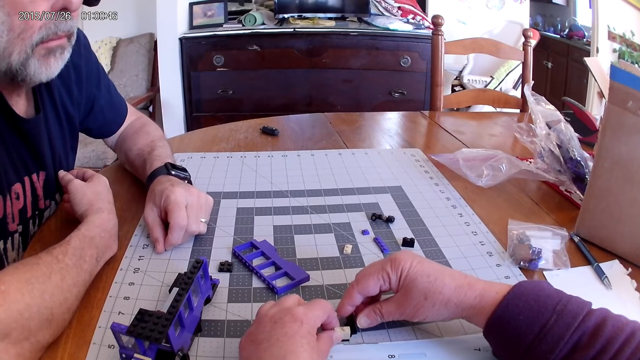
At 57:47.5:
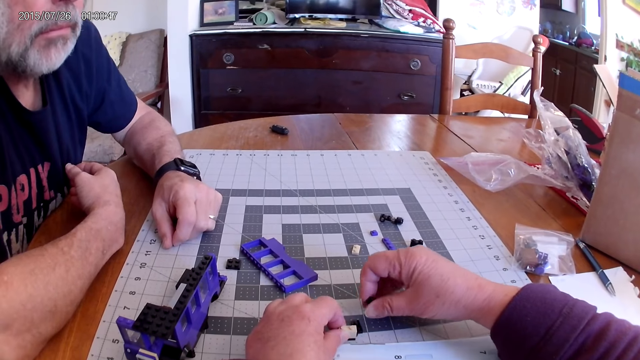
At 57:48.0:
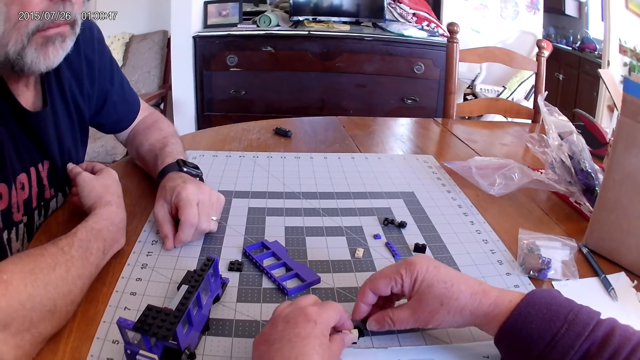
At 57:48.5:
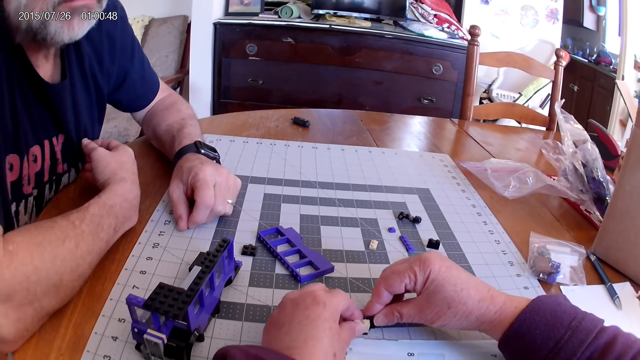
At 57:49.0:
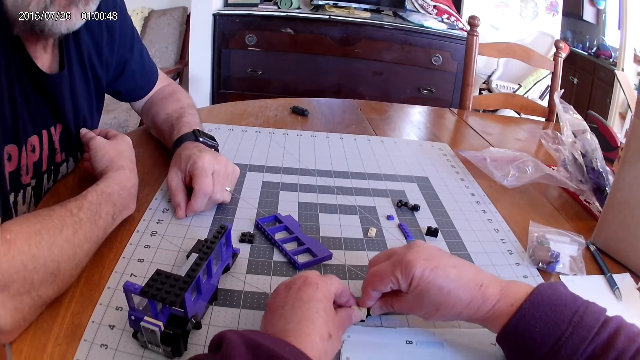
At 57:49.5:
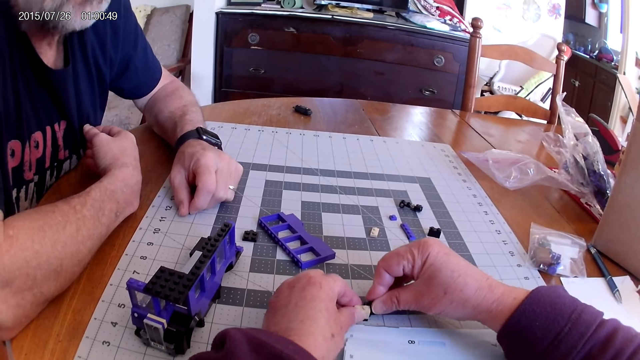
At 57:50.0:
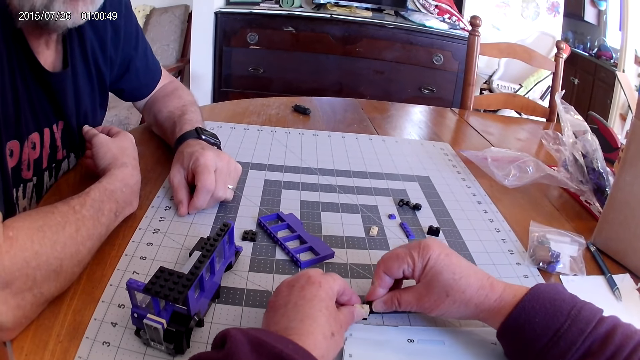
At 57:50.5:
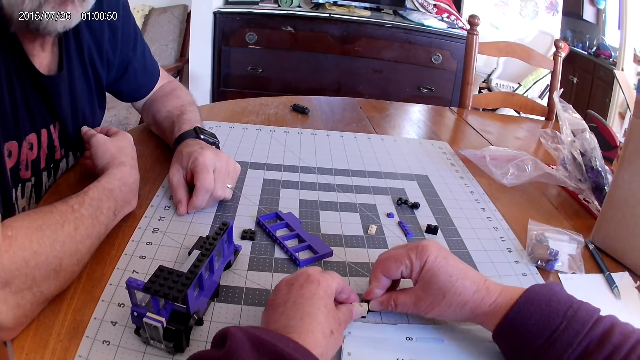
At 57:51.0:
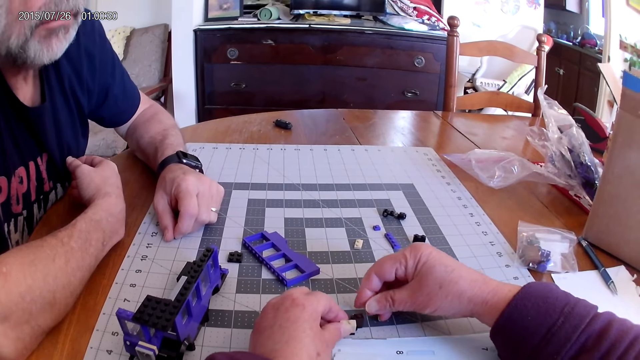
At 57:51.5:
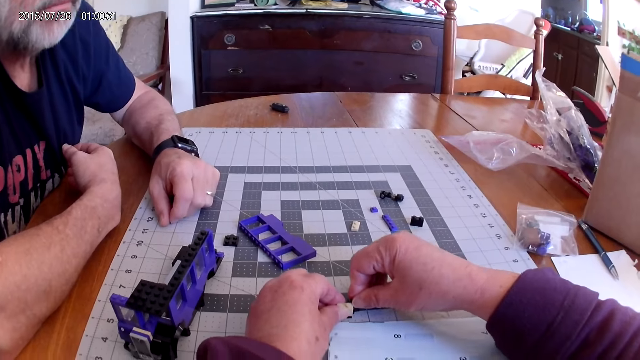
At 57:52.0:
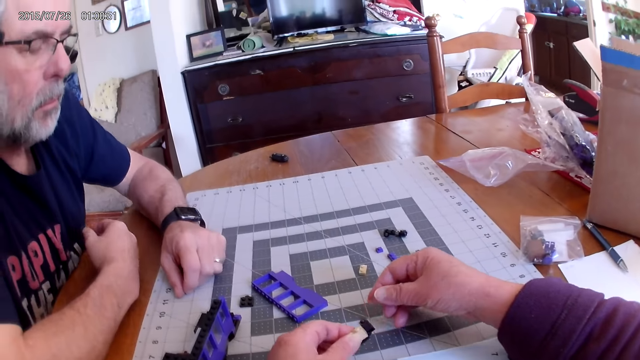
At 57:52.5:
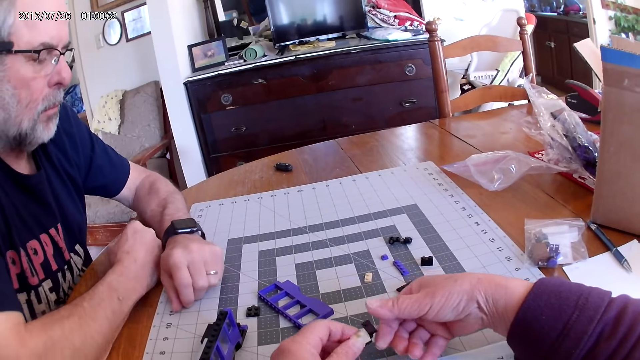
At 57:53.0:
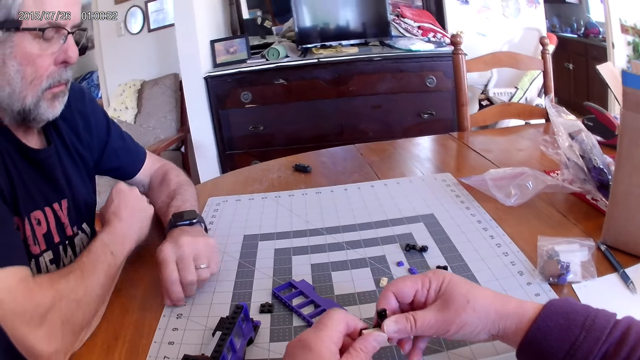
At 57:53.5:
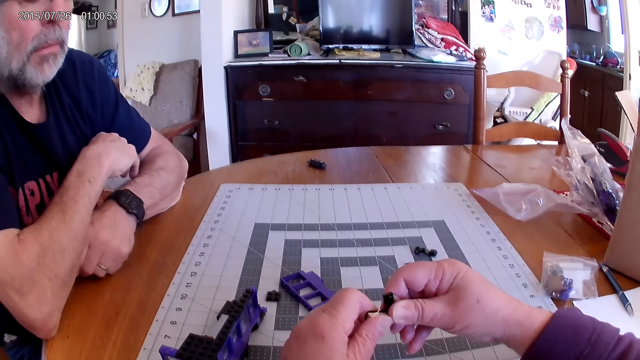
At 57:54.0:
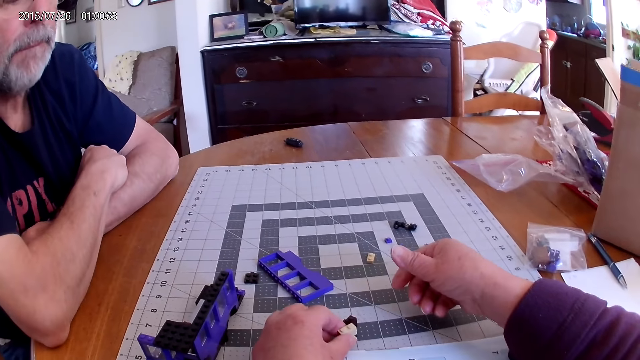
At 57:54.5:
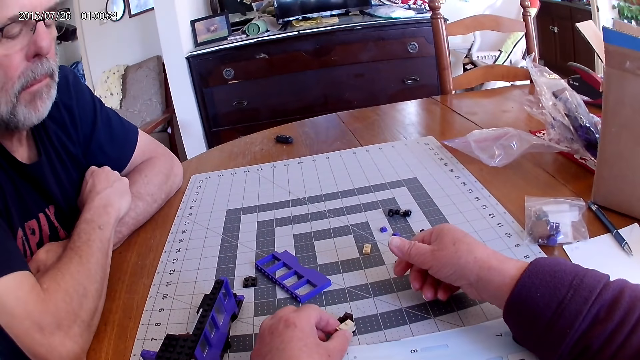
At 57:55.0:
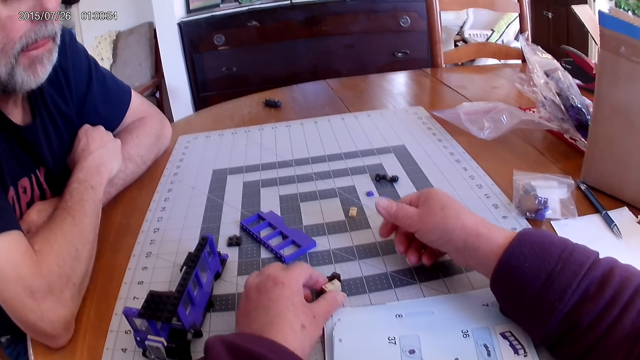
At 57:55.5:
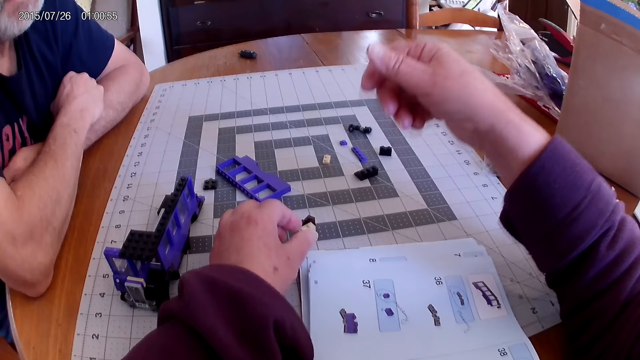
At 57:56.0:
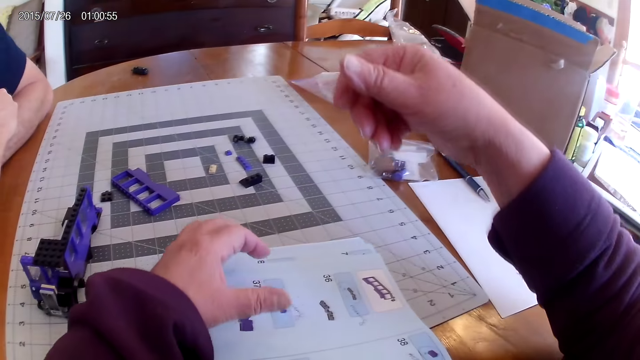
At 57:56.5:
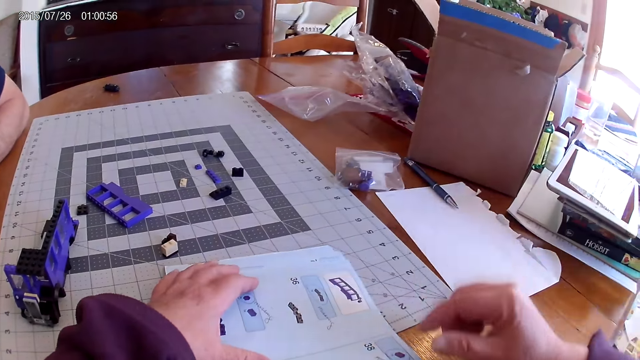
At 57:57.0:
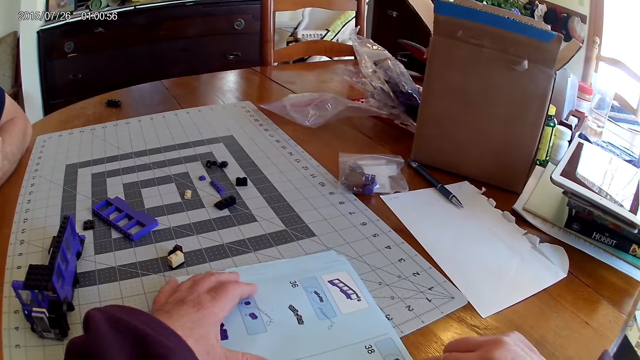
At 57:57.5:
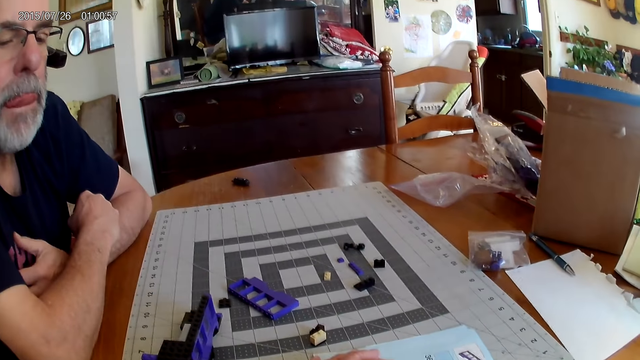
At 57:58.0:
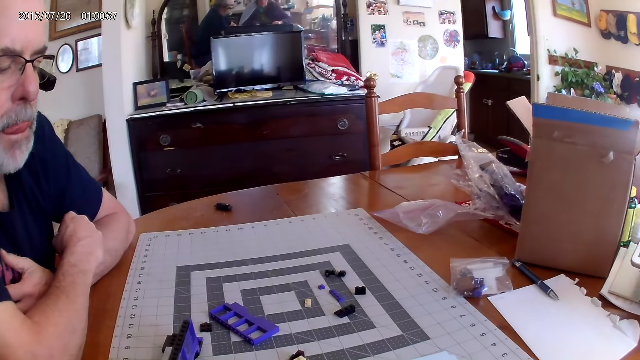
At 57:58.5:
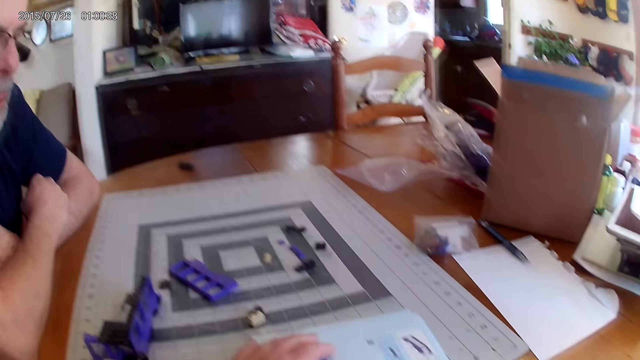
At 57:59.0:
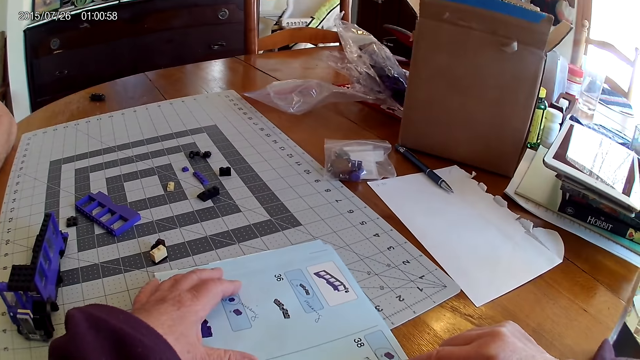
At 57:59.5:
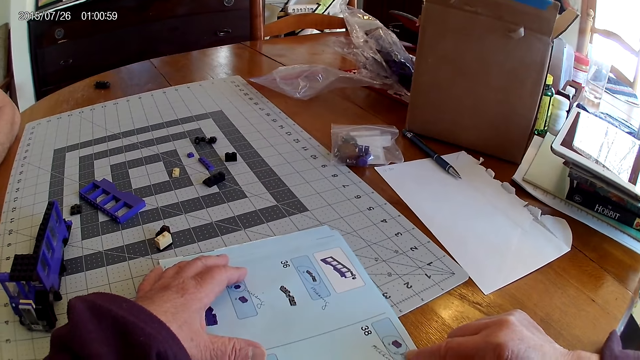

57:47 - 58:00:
The camera wearer picks up a piece of Lego on the table. They fix pieces of Lego together on the table. They turn the pieces of Lego. A man crosses his hands. The camera wearer puts pieces of Lego on the table. They move their hands. They look at the manual. They look around.

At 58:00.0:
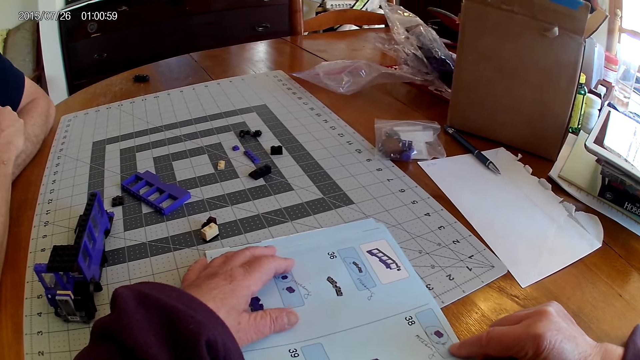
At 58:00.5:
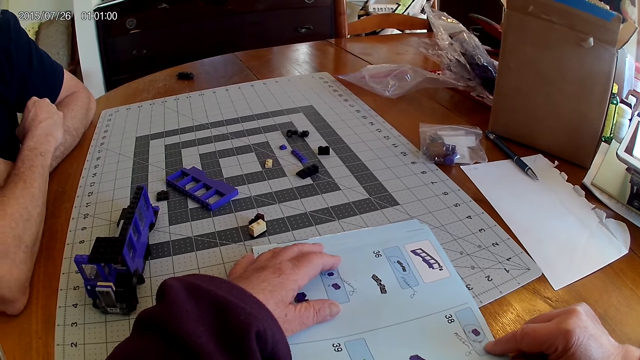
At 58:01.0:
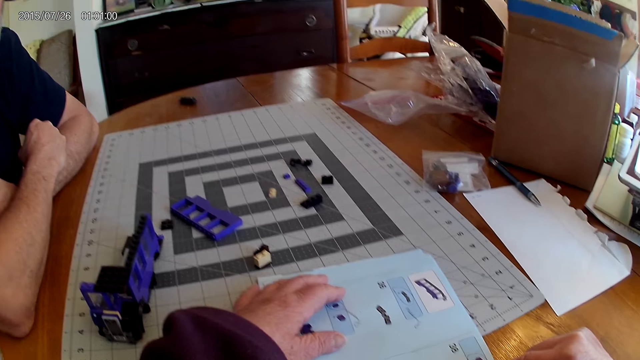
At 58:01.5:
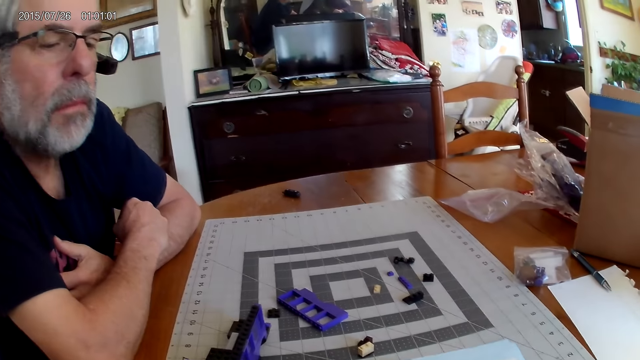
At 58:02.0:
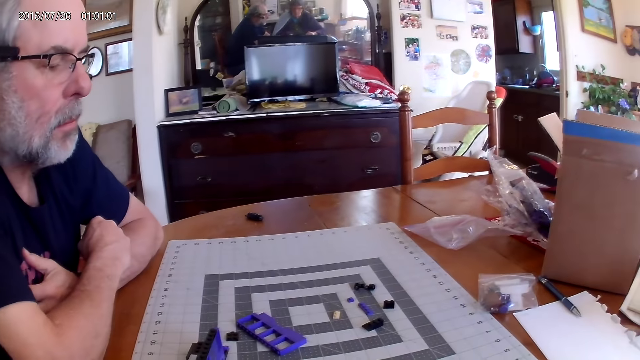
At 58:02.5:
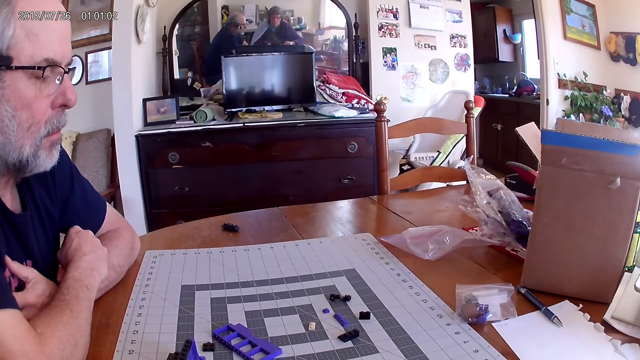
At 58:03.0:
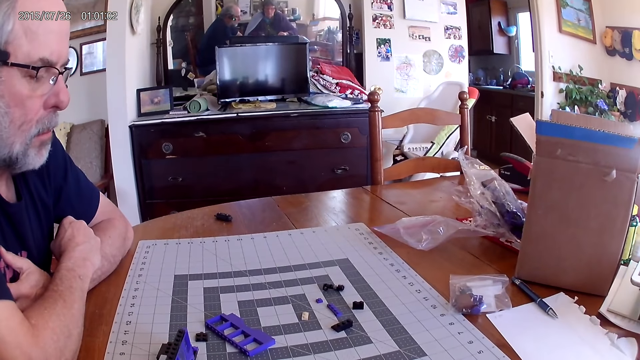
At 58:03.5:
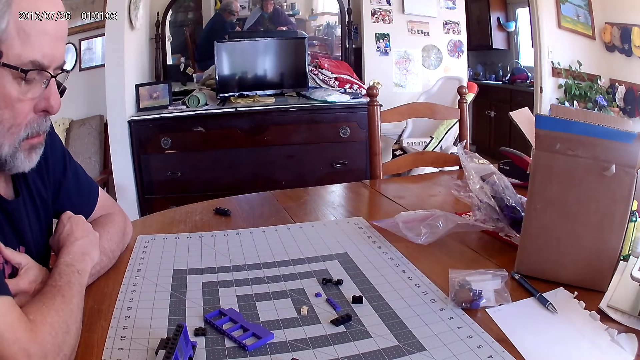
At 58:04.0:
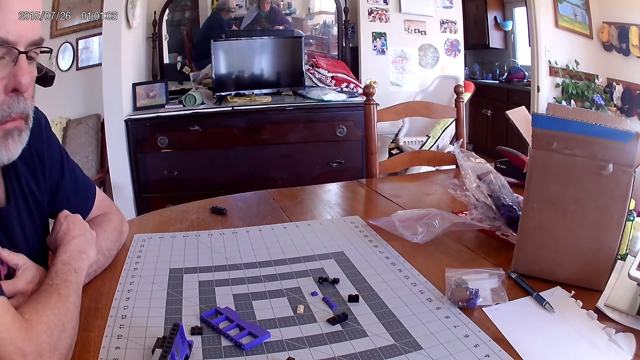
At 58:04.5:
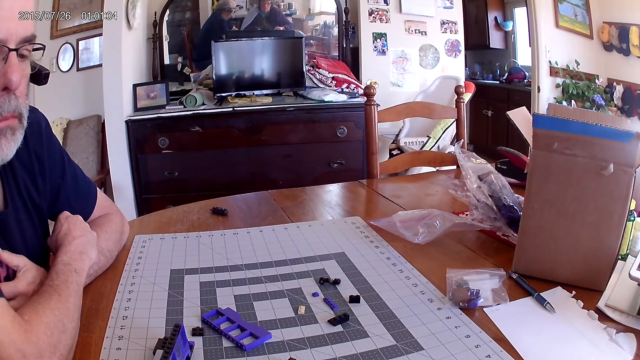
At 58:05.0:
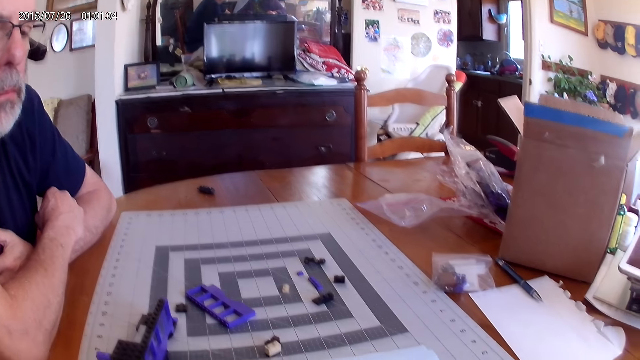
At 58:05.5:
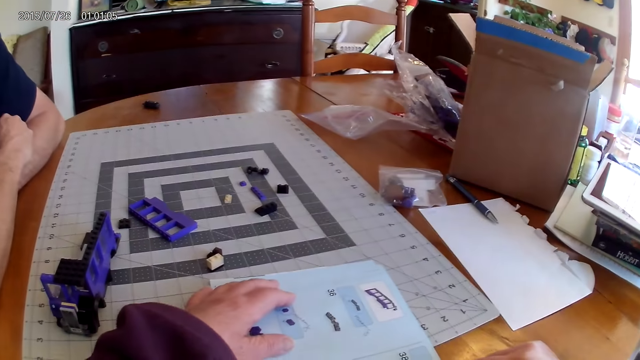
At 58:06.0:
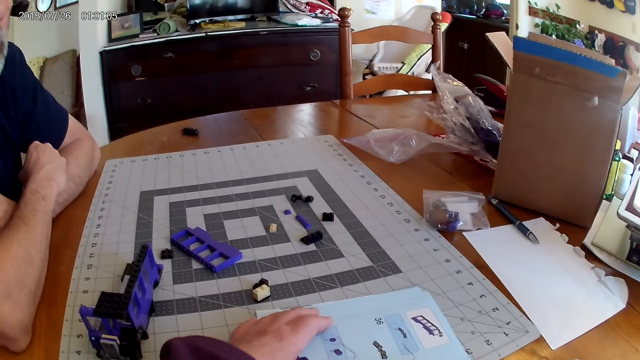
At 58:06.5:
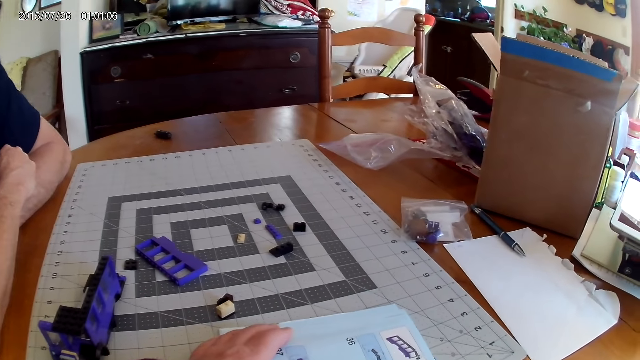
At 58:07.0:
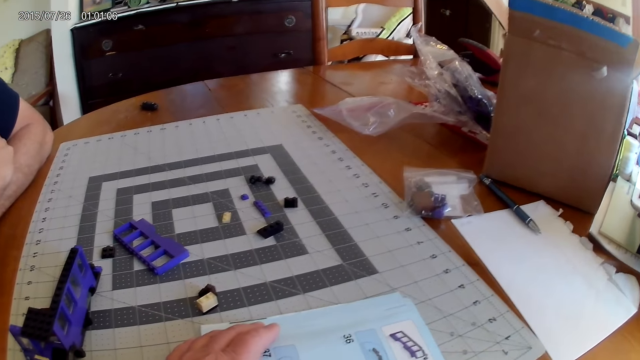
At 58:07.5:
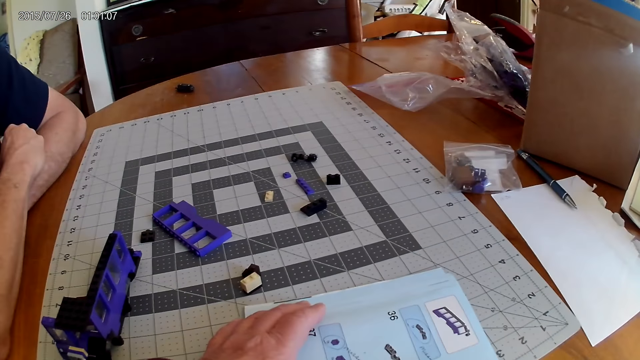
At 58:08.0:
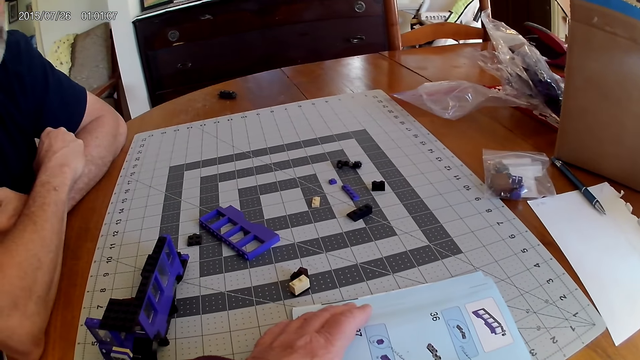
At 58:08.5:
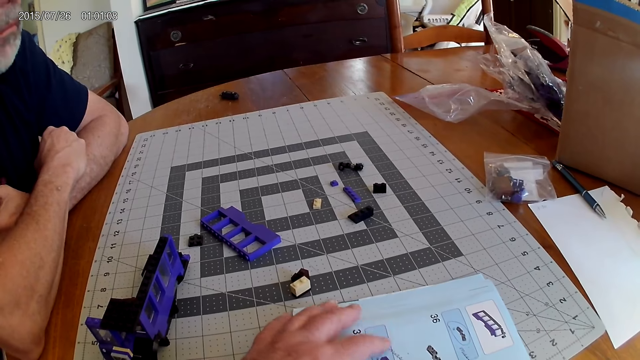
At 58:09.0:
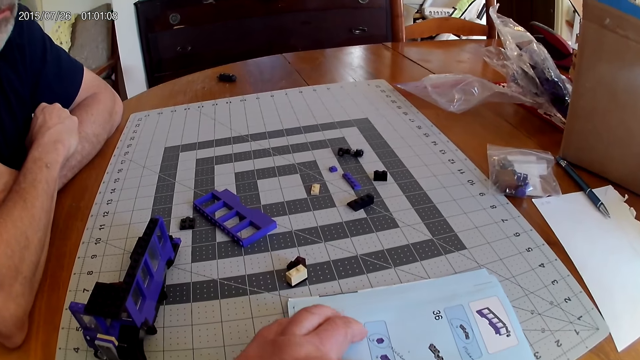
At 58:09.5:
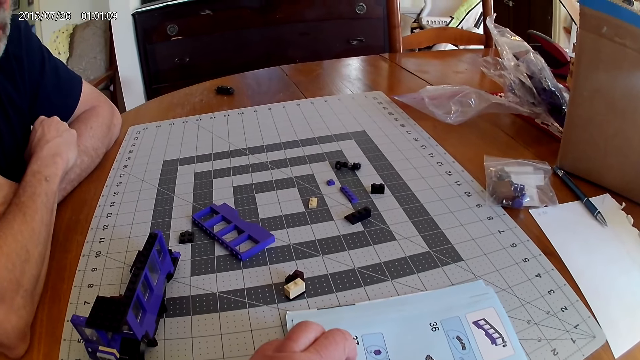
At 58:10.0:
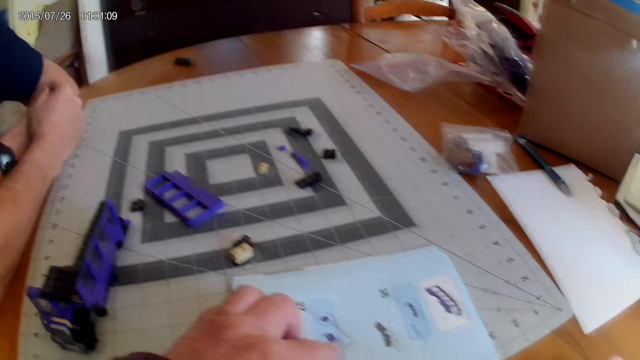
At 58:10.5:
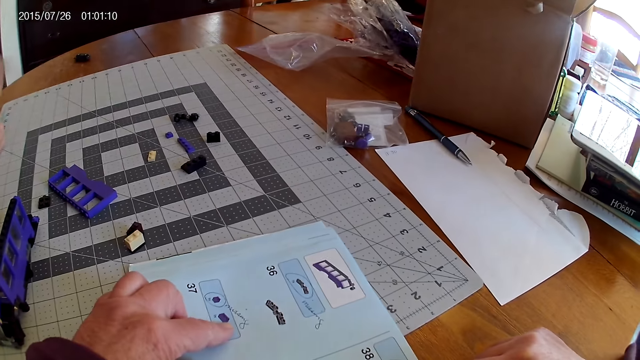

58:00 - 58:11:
The camera wearer looks at the pieces on the board. They look at the manual. They move a hand. They look around.
